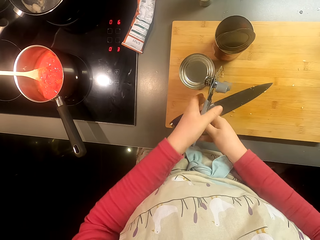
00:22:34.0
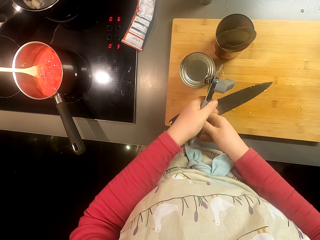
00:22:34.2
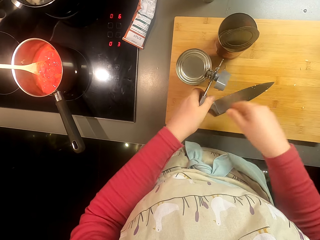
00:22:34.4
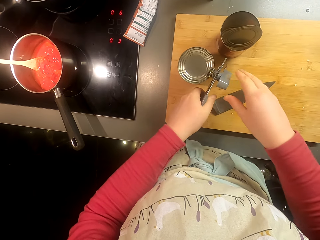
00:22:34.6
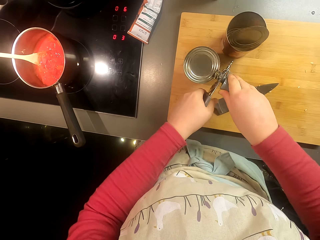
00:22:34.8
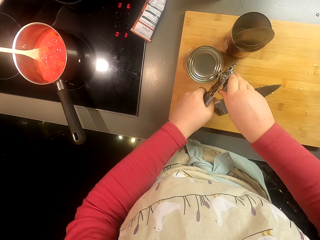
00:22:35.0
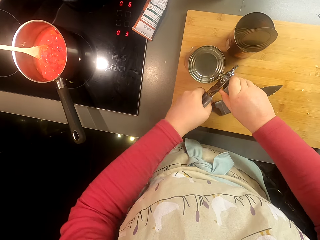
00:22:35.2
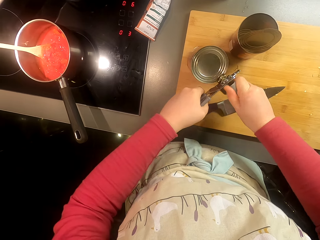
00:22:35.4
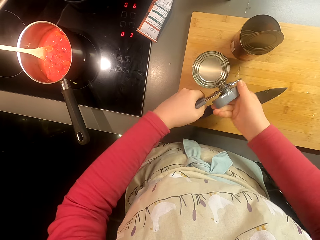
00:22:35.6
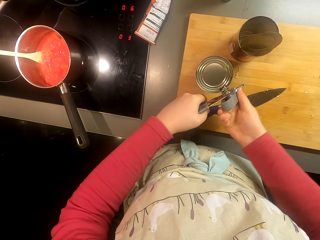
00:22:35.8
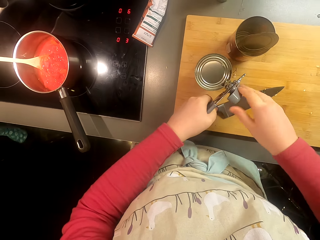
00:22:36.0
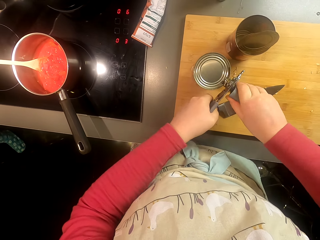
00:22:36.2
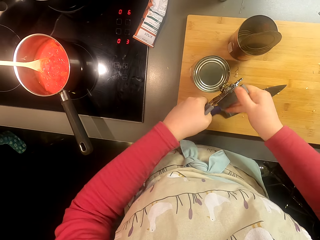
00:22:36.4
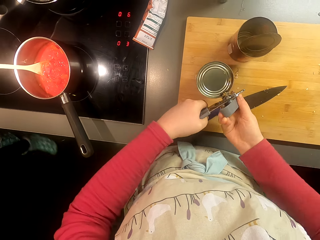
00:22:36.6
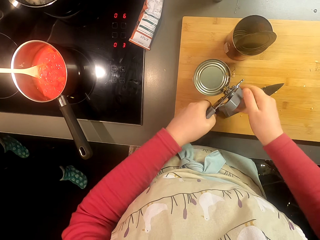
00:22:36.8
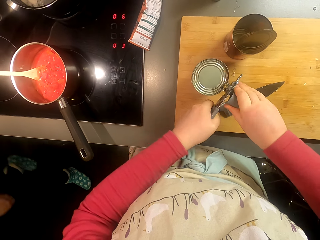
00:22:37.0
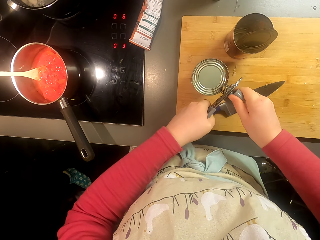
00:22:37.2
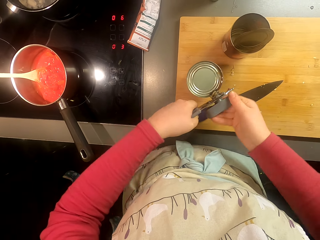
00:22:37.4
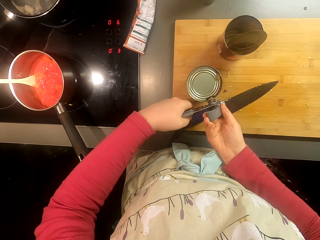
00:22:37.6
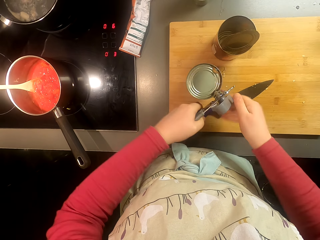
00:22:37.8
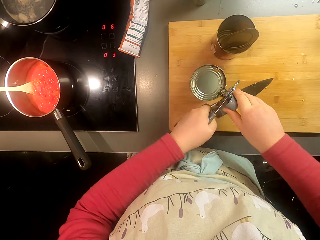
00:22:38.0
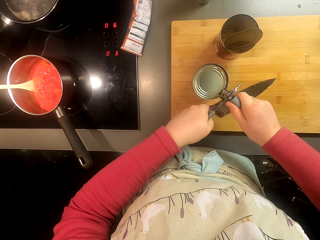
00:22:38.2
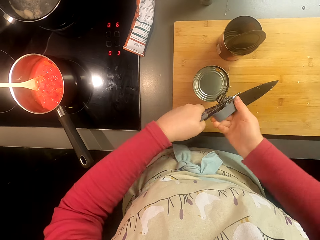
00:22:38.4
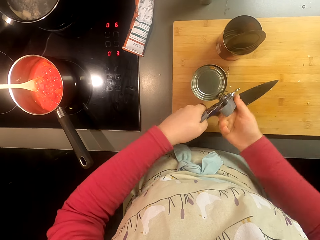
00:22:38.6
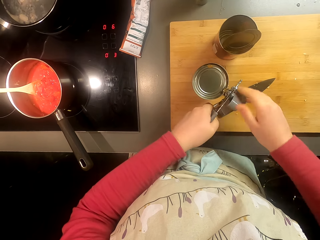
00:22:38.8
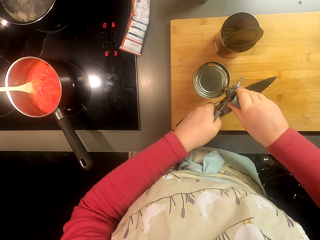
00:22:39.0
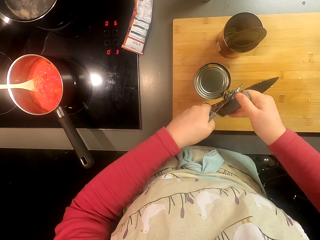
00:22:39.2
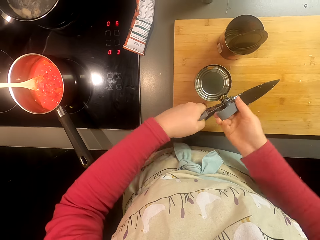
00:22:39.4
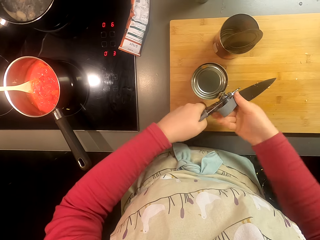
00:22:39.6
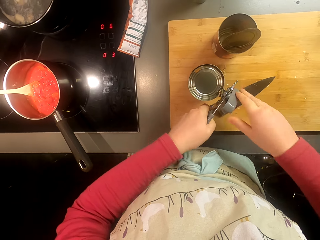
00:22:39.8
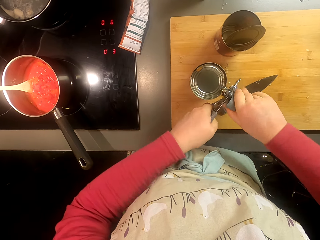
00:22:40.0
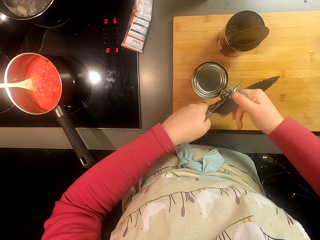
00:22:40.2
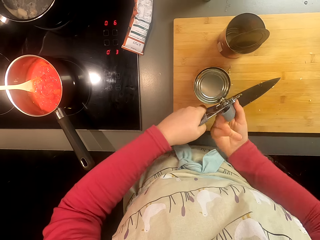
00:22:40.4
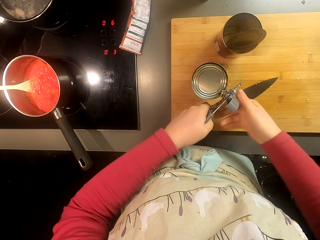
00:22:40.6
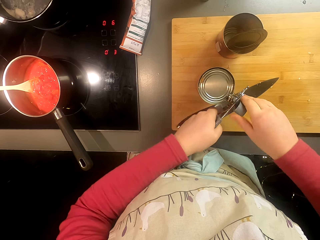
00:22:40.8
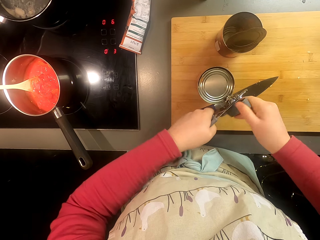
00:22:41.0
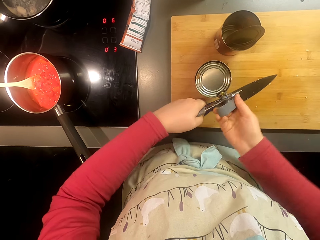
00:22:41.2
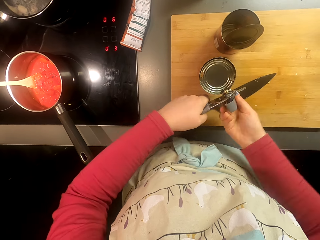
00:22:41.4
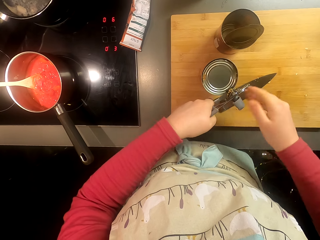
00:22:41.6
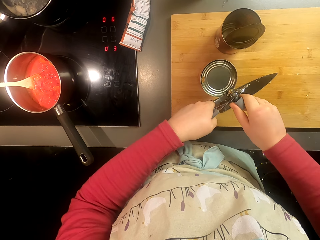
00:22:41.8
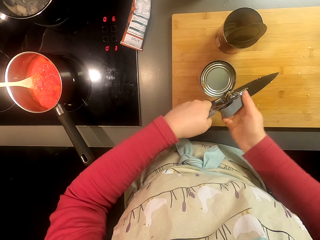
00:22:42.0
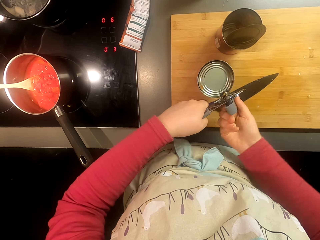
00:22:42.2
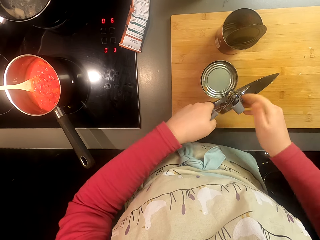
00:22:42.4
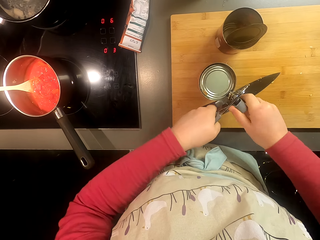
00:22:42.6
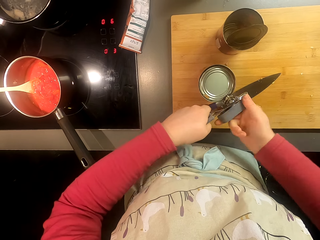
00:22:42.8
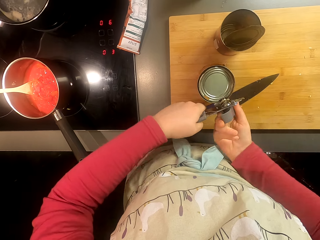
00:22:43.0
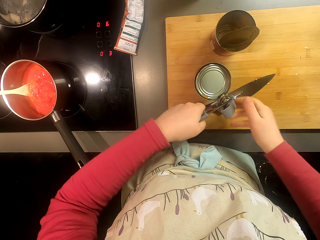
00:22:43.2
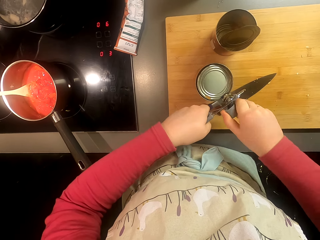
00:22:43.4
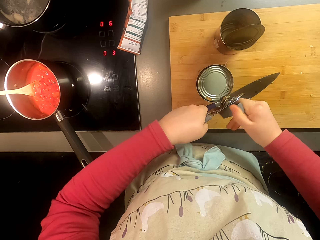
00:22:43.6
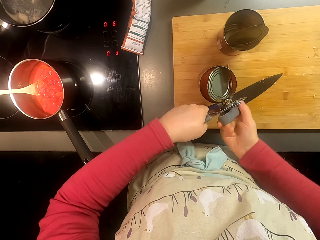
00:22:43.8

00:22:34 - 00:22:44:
The camera wearer breaks the seal with a can opener.

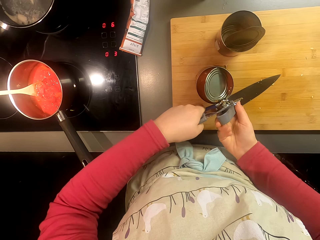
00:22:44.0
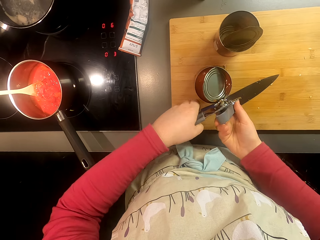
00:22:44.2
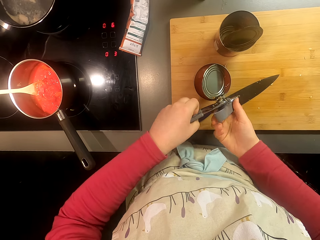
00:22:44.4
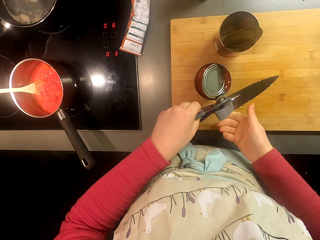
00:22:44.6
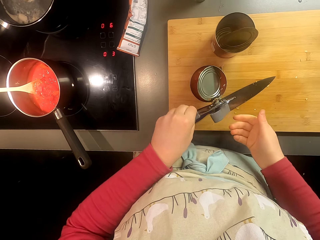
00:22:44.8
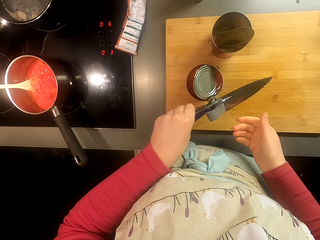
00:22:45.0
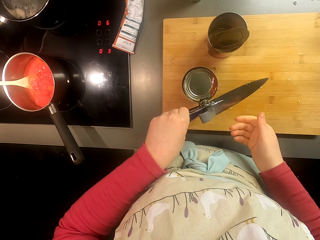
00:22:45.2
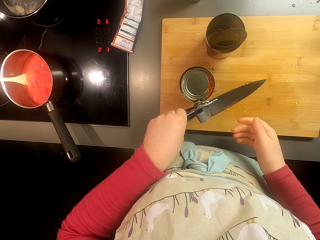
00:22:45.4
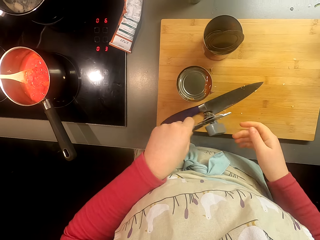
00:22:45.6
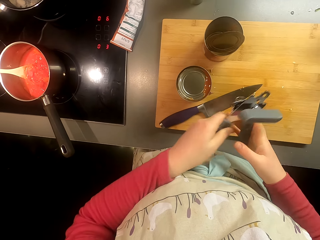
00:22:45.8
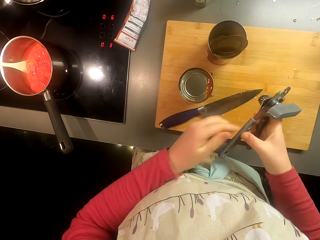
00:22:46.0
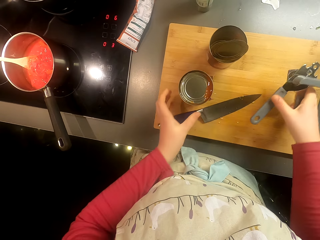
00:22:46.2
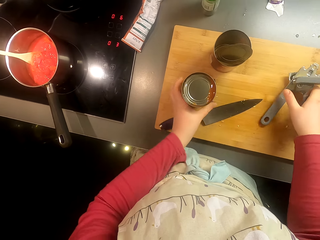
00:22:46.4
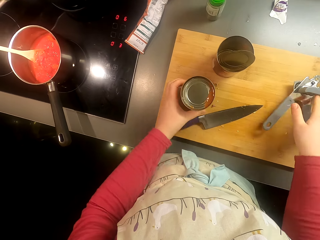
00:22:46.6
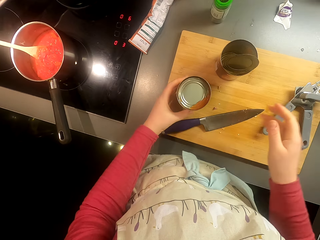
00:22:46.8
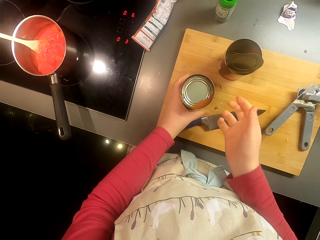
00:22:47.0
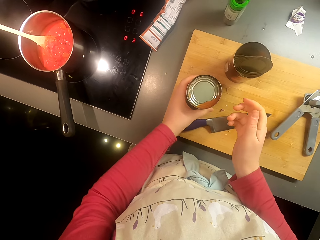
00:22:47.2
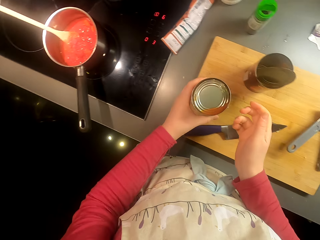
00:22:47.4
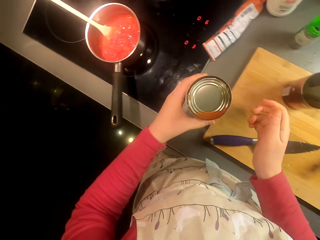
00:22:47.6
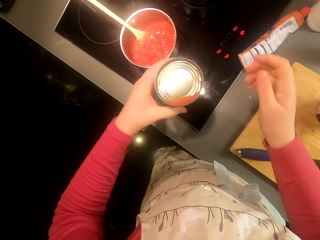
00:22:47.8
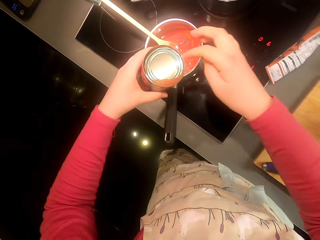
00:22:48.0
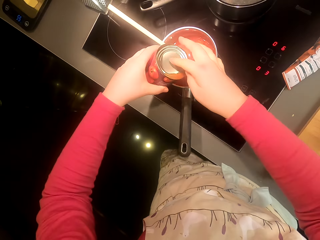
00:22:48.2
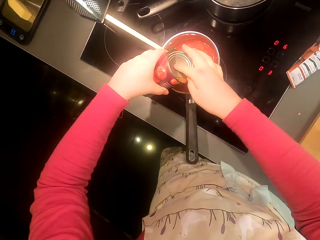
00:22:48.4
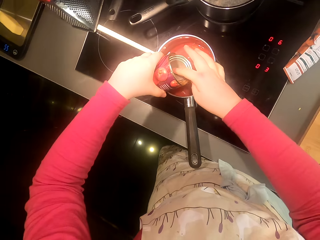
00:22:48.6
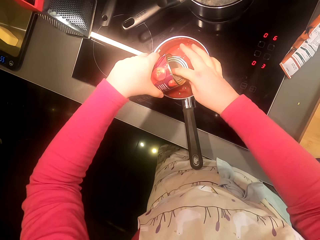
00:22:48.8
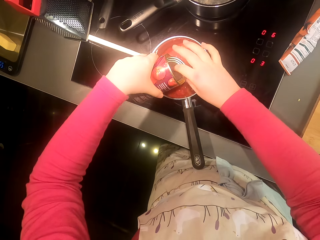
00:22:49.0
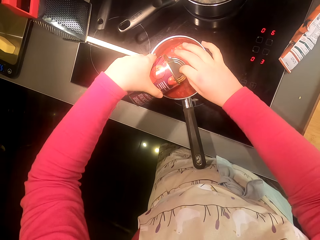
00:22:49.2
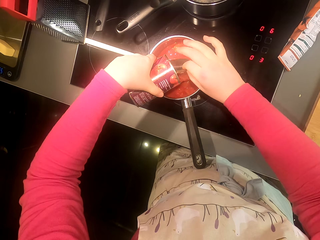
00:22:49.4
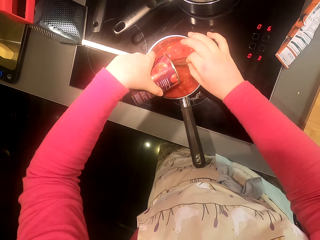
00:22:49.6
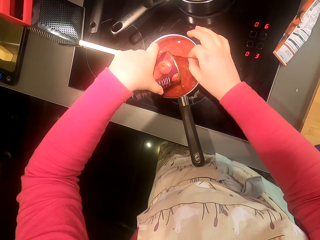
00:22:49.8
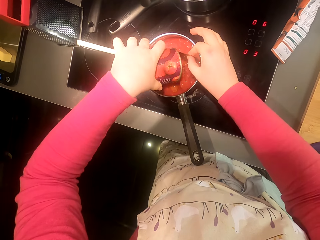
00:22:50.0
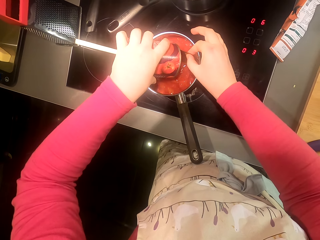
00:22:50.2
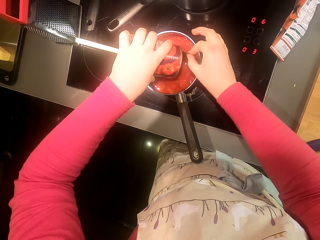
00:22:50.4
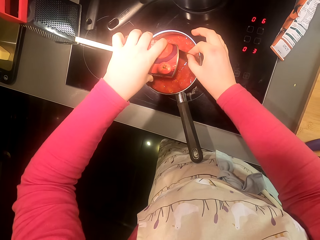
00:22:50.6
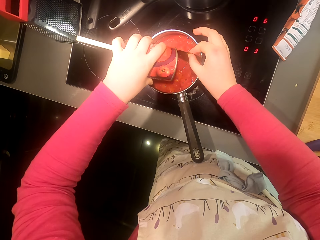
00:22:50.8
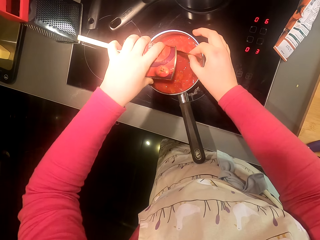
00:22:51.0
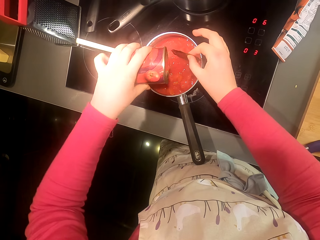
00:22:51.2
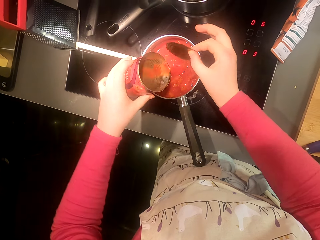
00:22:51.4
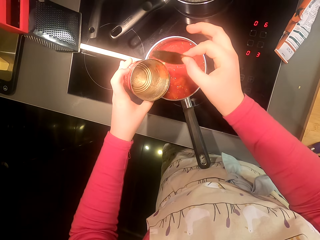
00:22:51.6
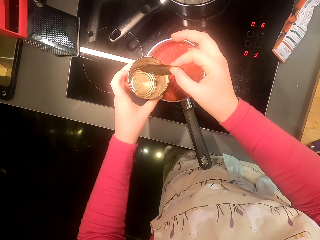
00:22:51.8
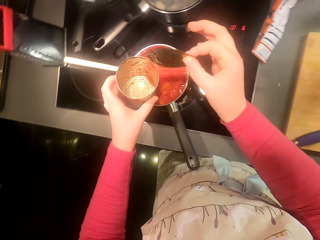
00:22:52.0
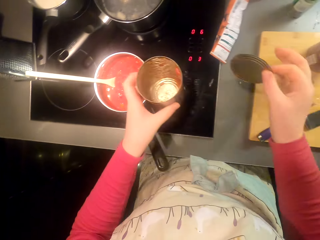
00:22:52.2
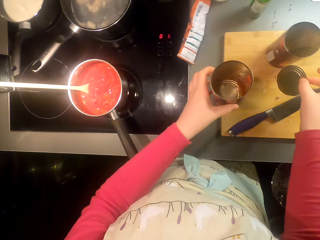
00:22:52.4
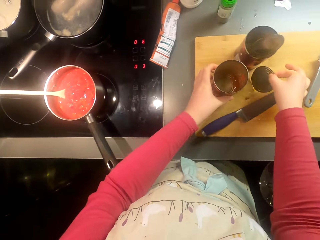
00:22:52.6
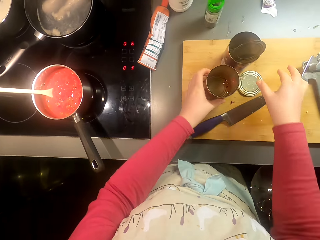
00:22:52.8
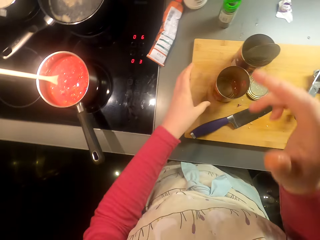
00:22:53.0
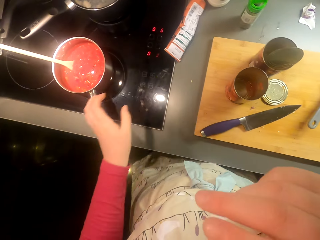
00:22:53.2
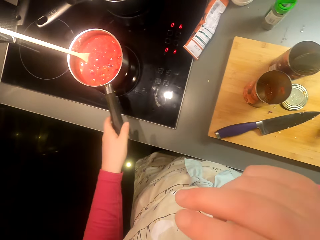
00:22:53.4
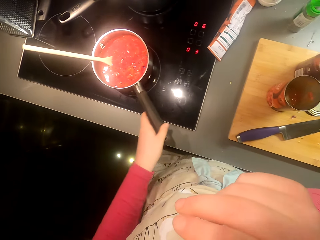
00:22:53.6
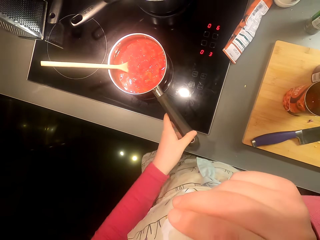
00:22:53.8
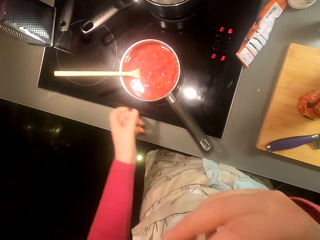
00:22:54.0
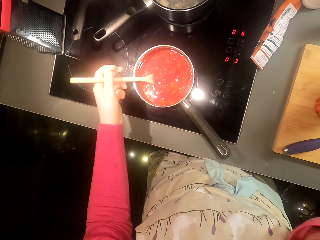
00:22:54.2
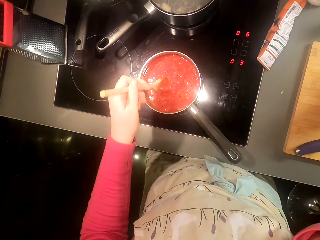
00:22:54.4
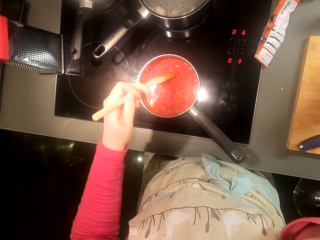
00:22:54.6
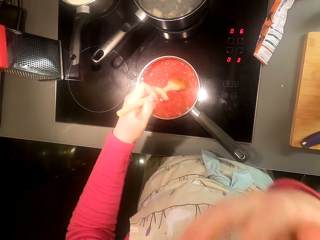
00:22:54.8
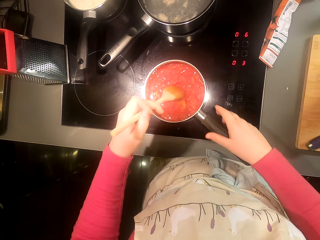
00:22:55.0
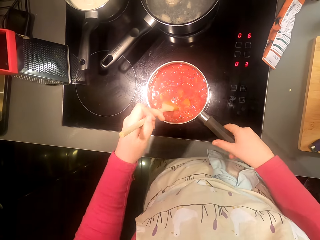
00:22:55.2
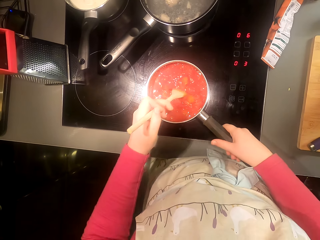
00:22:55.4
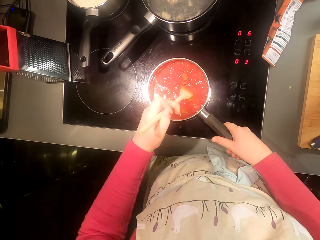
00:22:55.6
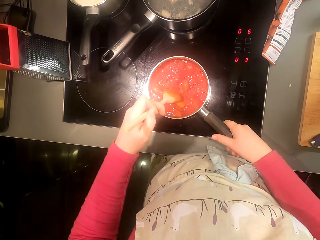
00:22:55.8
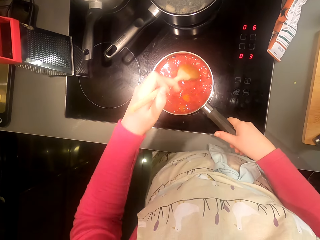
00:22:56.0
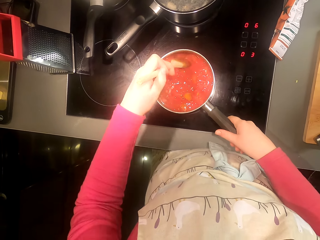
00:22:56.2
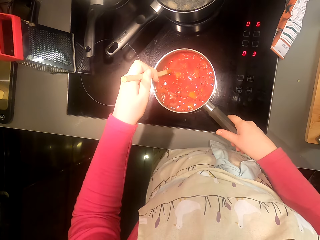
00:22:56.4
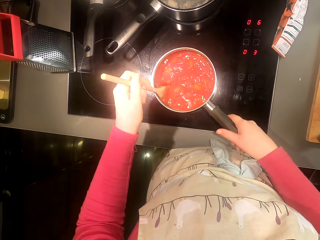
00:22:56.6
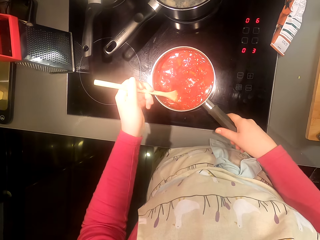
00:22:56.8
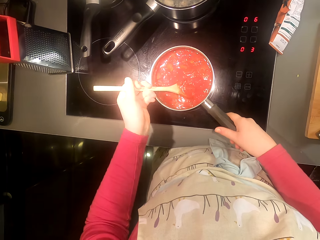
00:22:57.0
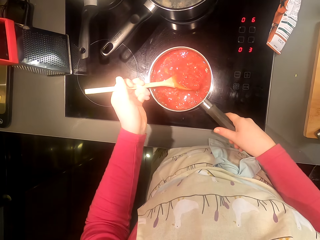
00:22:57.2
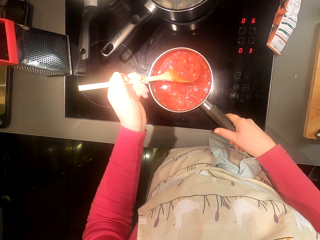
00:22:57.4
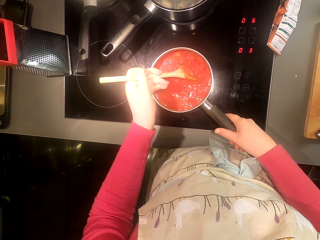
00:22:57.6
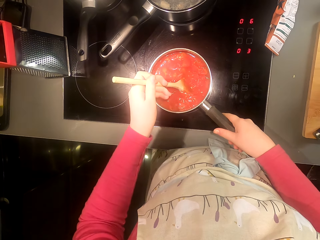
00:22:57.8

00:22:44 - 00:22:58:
The camera wearer puts the can opener on the chopping board. They pick up the can and put the tomato paste in the pan. They put the can on the chopping board. They stir the tomato paste.
